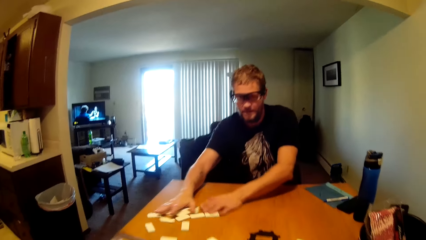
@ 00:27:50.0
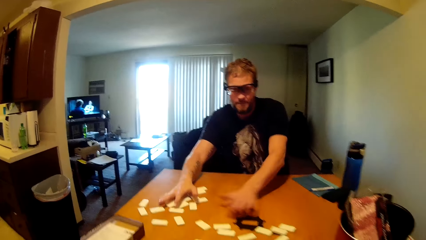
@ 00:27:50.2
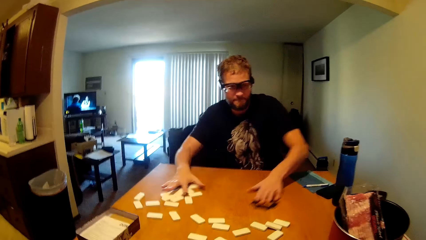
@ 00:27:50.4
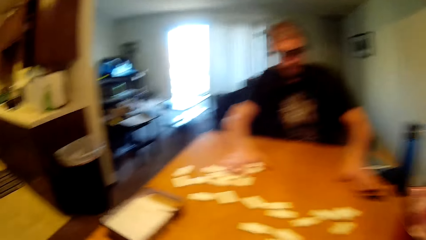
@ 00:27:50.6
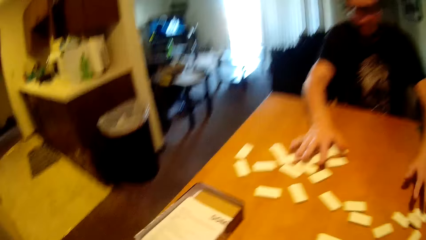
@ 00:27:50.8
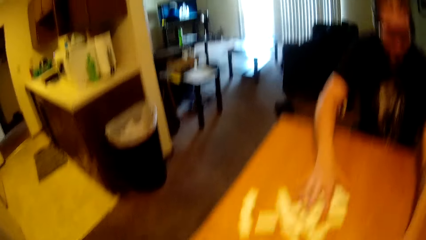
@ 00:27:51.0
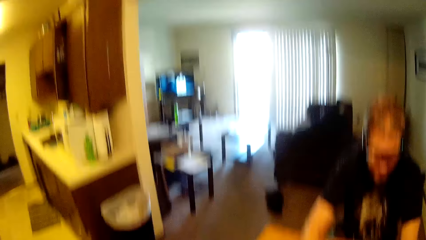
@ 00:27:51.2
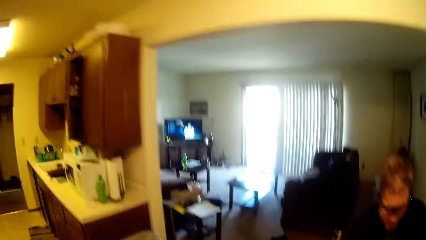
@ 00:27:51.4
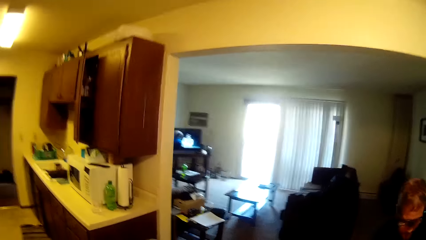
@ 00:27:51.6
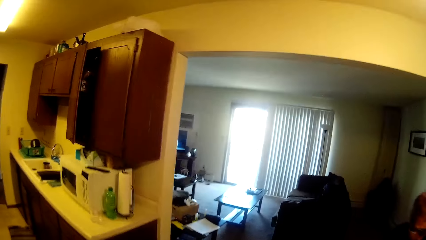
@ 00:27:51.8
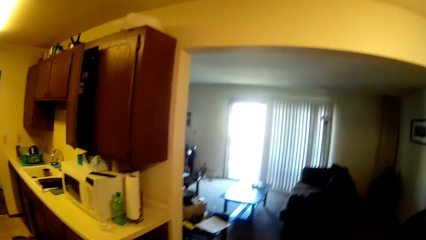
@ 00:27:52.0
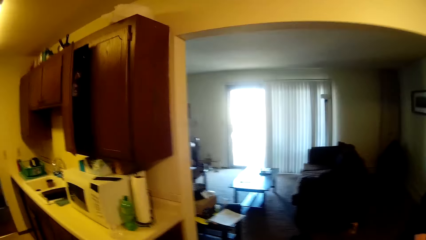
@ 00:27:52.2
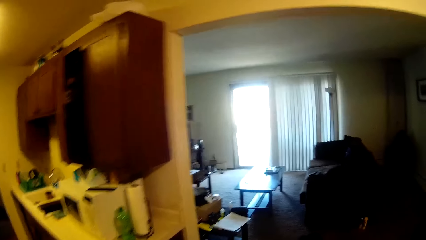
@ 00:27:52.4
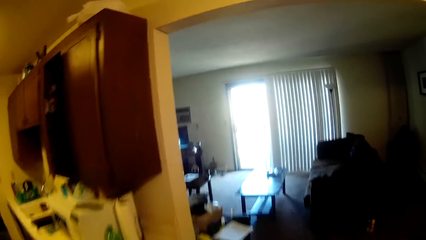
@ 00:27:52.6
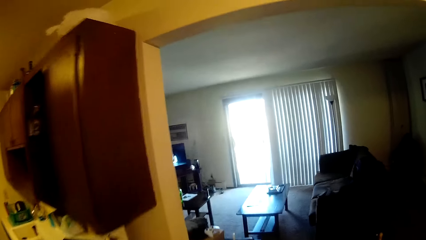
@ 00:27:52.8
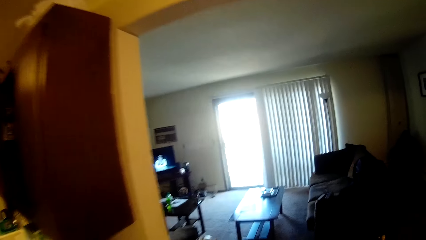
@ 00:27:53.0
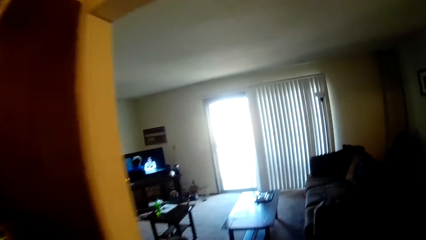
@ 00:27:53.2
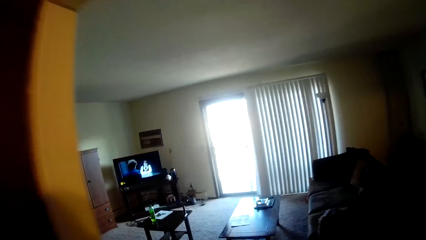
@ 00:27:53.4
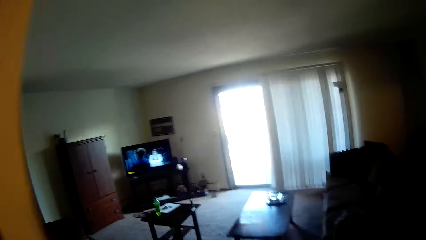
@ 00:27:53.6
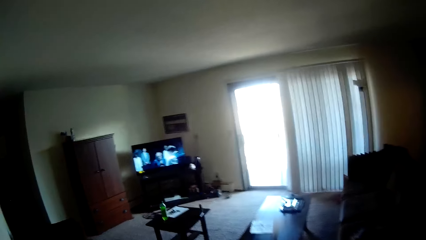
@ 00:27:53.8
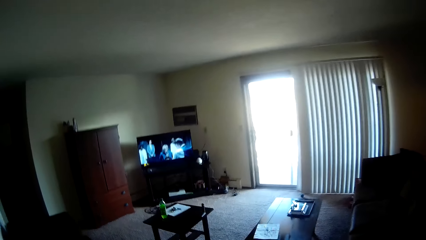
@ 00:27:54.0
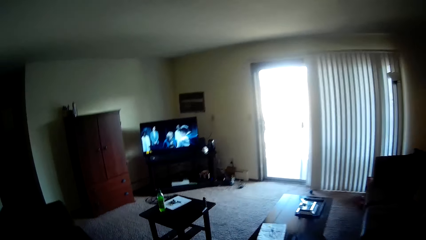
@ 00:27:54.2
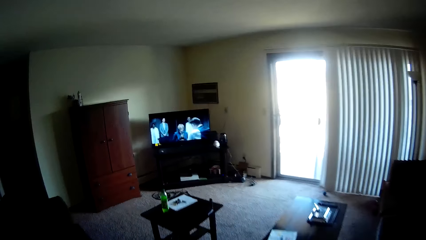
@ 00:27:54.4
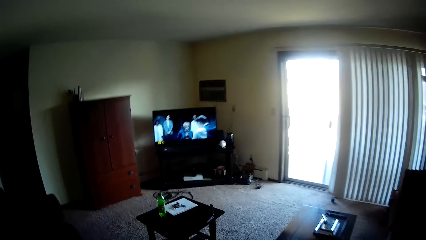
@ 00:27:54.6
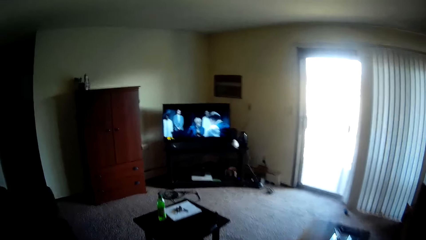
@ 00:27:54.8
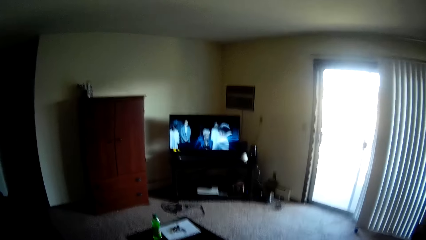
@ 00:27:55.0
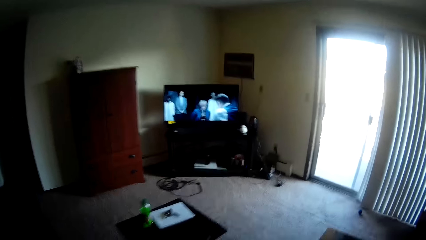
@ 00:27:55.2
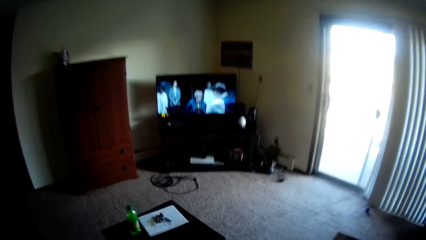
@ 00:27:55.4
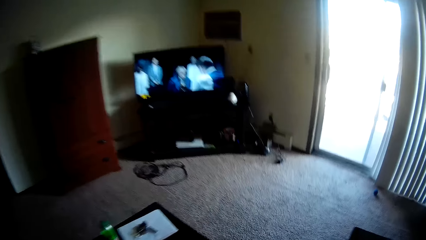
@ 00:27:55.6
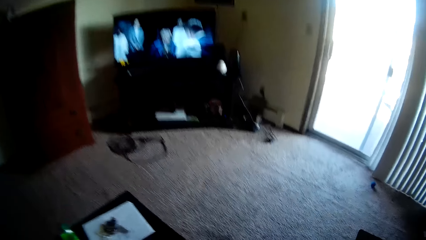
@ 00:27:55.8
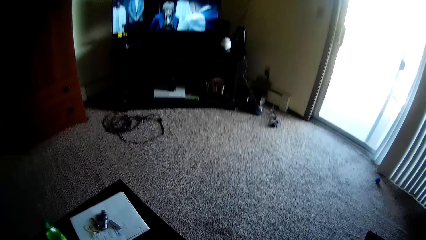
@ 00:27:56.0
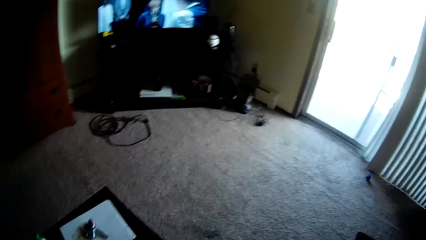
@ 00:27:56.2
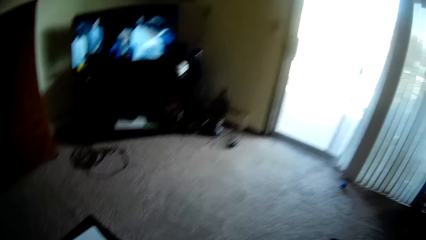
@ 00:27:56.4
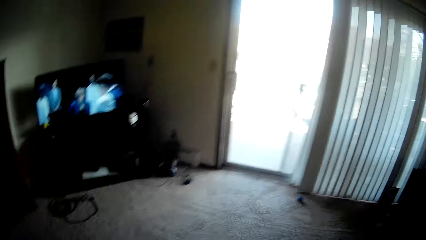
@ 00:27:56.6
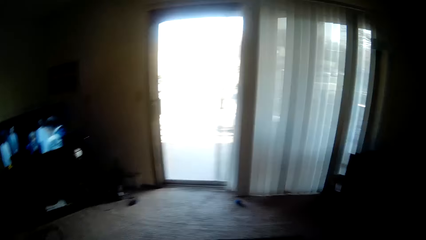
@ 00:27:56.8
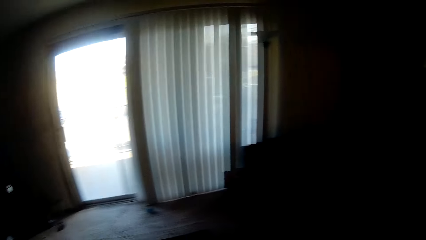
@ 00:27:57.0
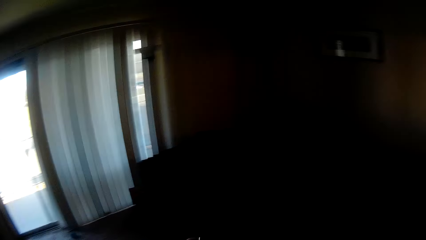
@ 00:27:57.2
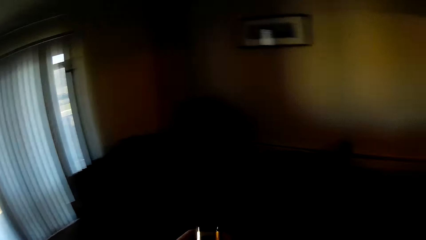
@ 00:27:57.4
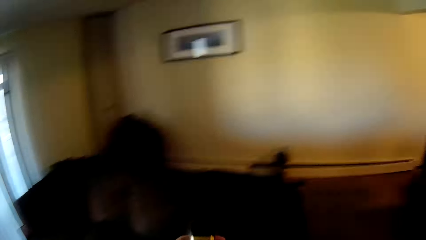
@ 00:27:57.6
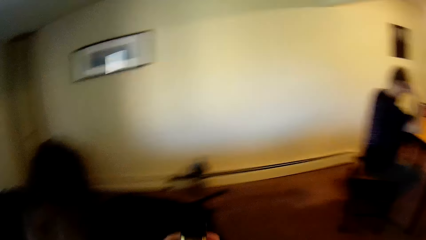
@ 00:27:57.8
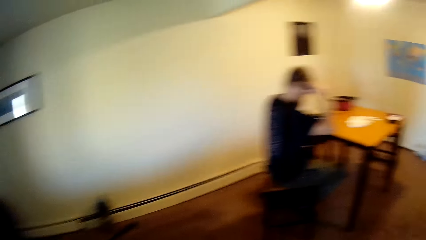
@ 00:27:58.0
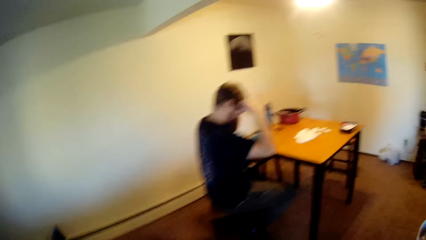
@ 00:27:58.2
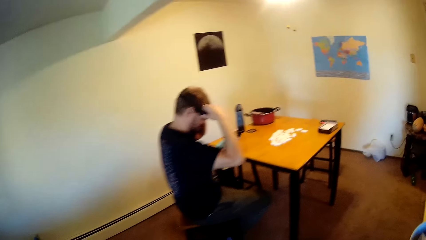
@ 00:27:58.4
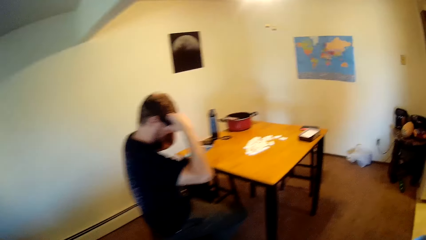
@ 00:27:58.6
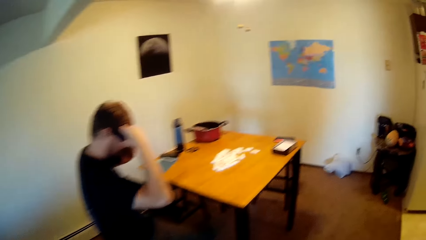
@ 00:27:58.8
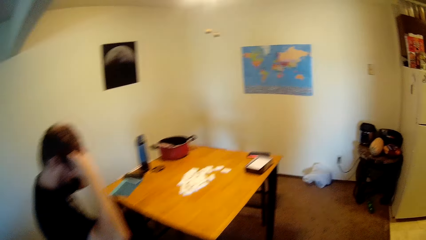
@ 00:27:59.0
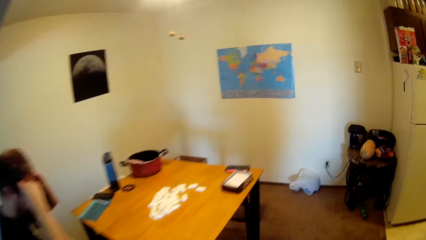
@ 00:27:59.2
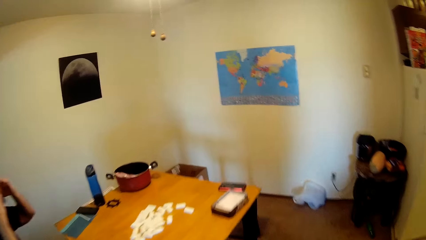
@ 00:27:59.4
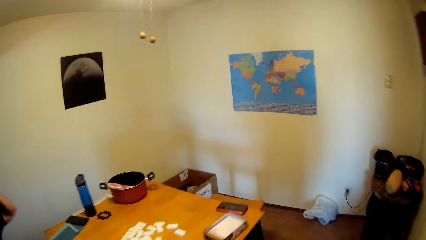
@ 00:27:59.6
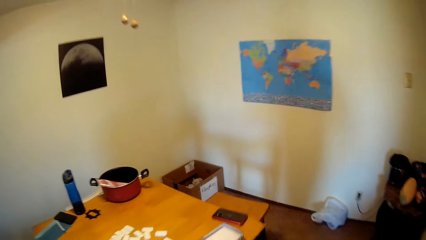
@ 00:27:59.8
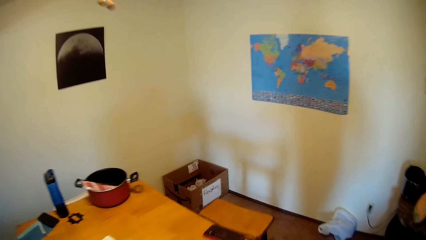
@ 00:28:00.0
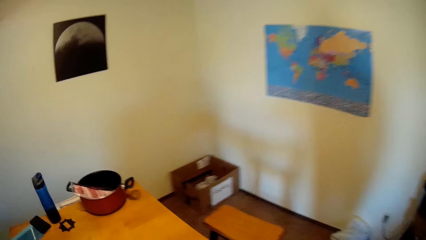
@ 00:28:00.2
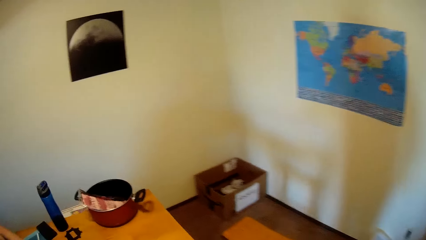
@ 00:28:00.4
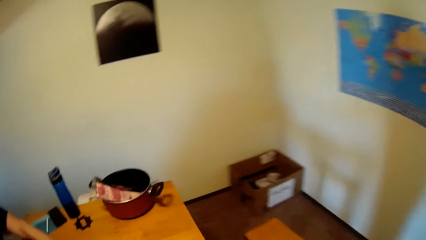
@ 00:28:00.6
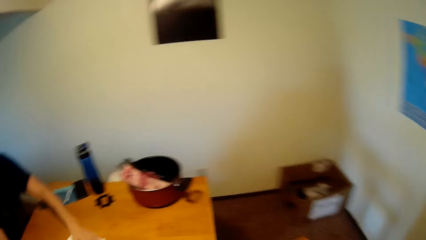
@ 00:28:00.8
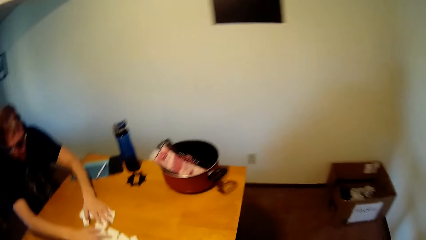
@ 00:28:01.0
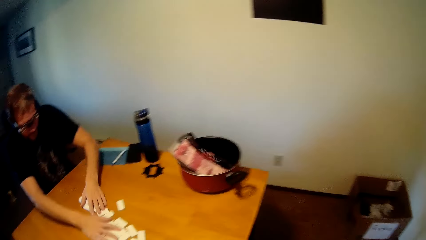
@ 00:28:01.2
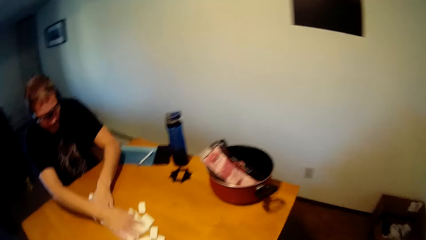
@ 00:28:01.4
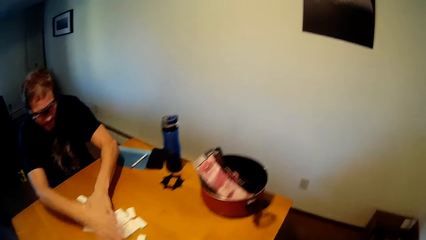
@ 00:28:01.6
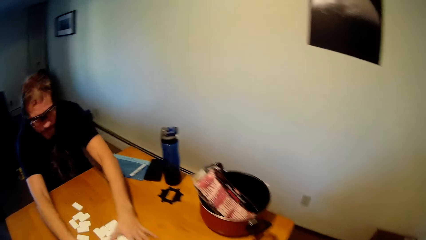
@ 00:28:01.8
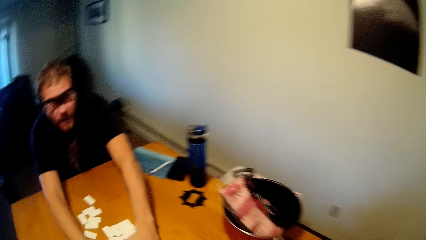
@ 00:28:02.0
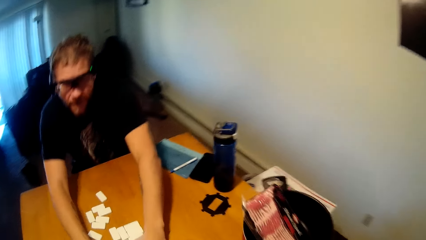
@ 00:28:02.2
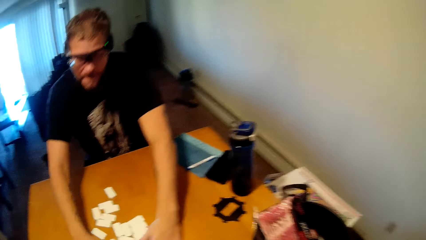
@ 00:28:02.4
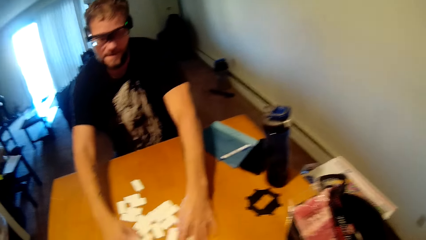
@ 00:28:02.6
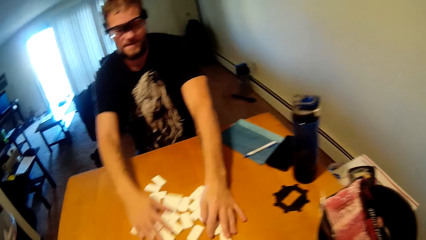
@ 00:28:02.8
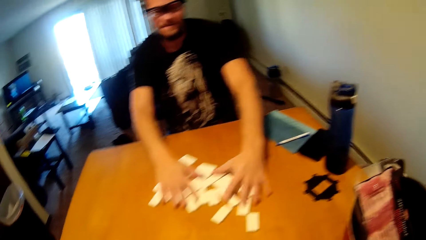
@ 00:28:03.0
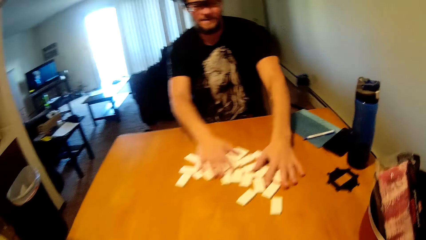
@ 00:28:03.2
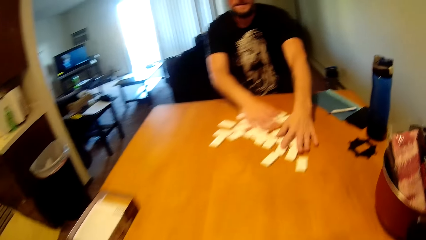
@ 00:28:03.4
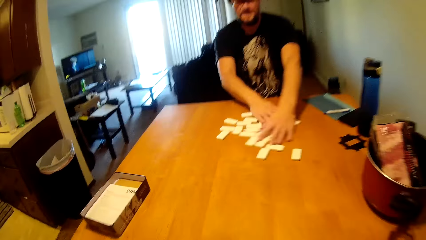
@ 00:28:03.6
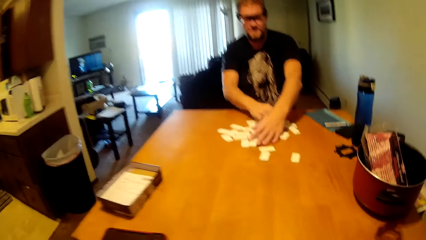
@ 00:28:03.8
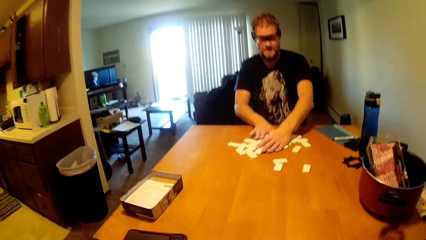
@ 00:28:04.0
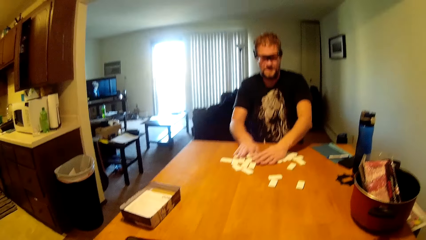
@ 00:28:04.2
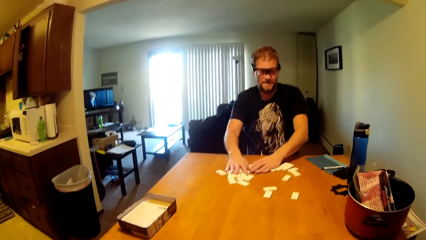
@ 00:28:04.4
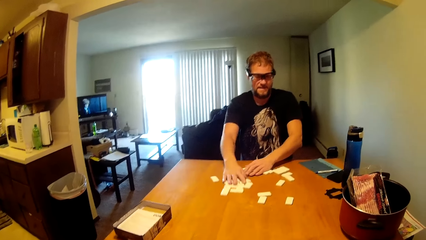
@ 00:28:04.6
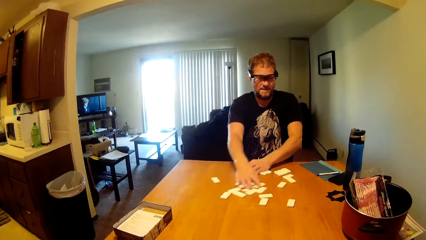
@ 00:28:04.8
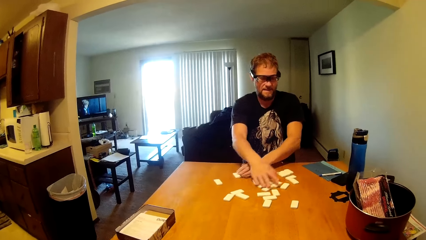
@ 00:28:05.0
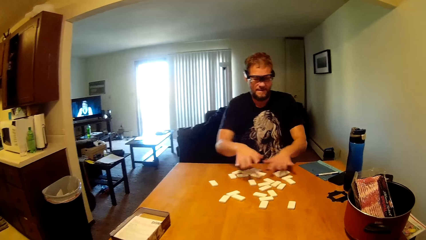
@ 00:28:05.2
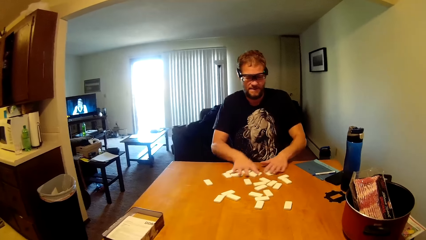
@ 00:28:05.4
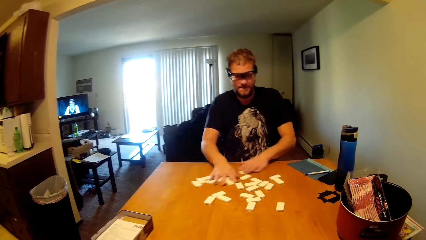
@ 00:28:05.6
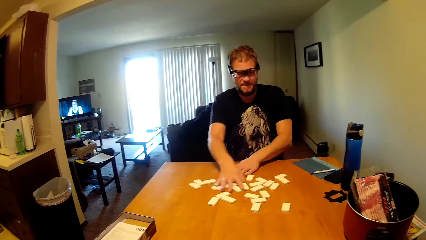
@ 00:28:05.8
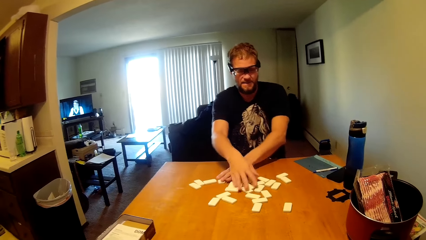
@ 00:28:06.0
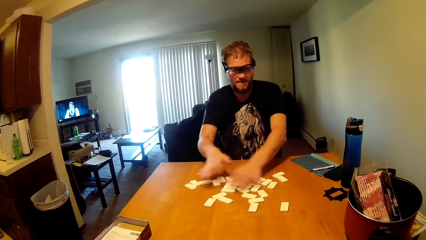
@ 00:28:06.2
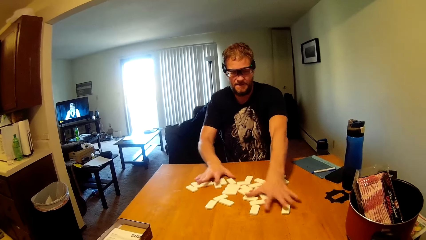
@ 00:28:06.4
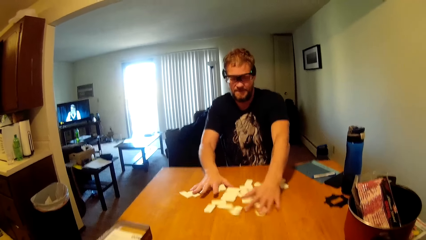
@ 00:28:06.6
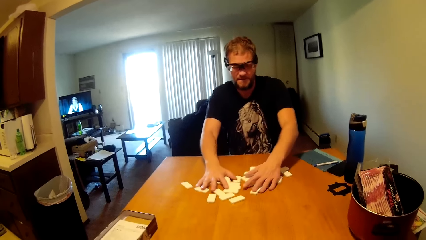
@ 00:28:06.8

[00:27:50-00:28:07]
The camera wearer walks to the other room. They look around. A man shuffles the cards. The man mixes dice in his hands.
